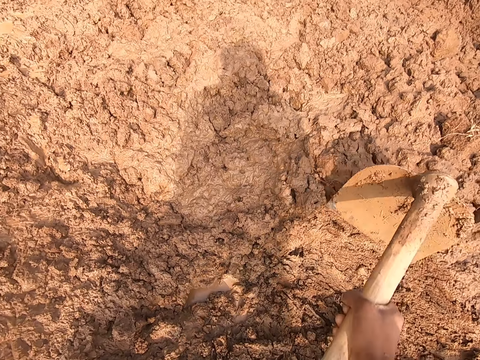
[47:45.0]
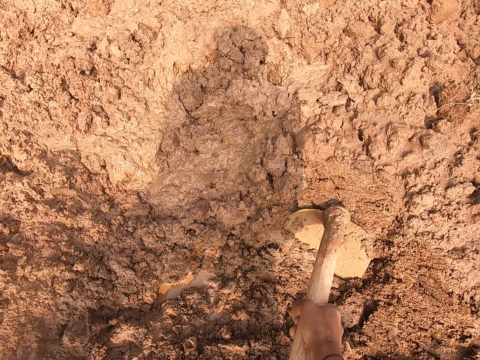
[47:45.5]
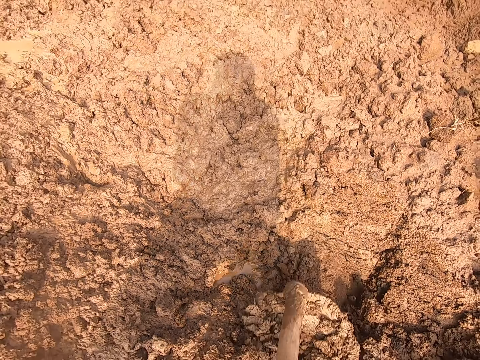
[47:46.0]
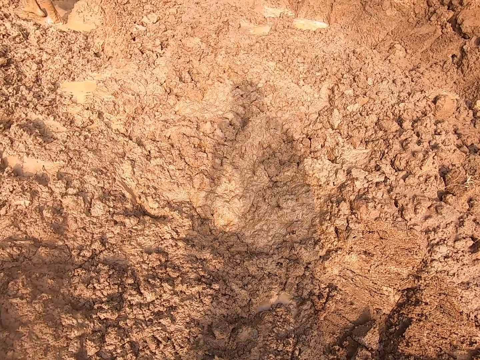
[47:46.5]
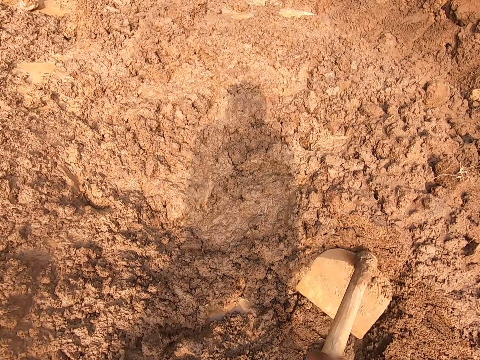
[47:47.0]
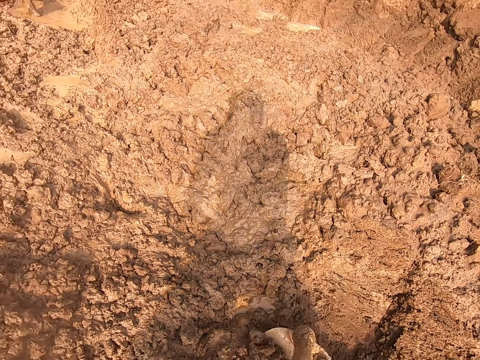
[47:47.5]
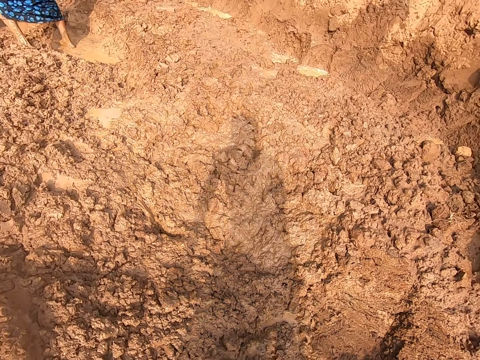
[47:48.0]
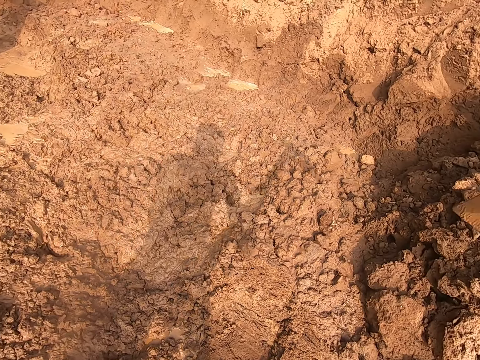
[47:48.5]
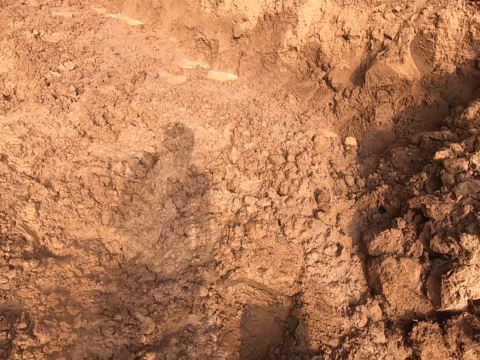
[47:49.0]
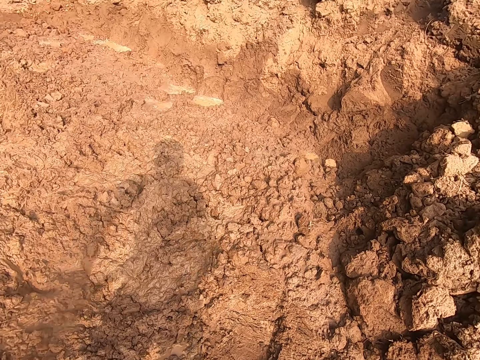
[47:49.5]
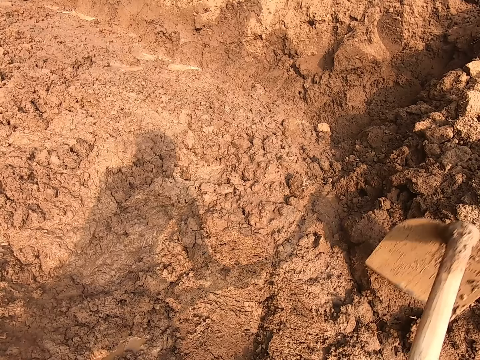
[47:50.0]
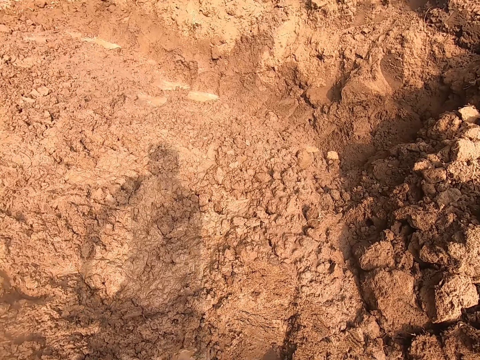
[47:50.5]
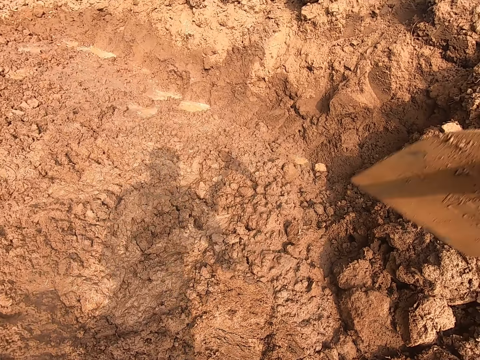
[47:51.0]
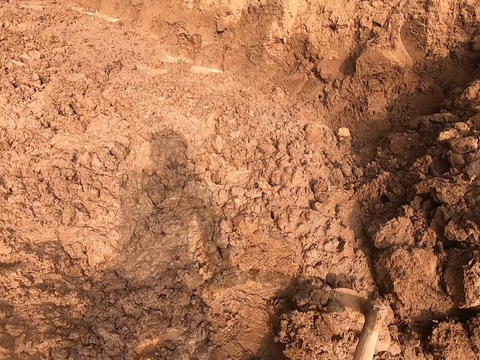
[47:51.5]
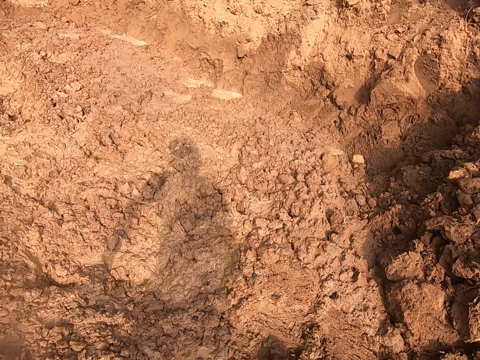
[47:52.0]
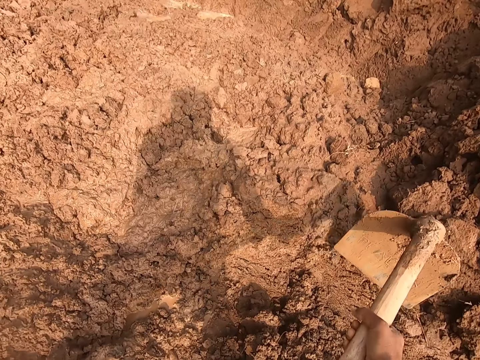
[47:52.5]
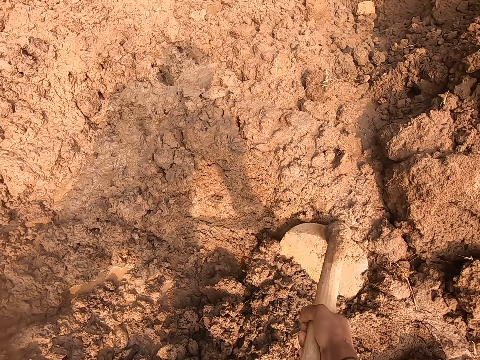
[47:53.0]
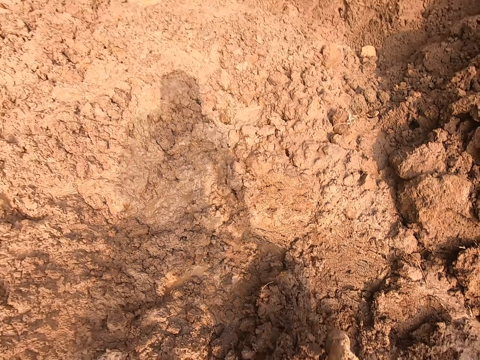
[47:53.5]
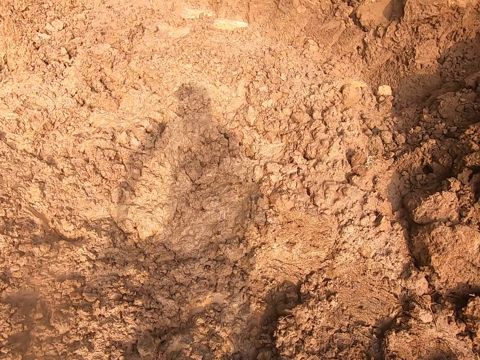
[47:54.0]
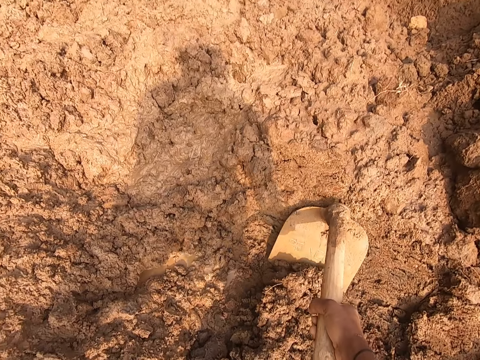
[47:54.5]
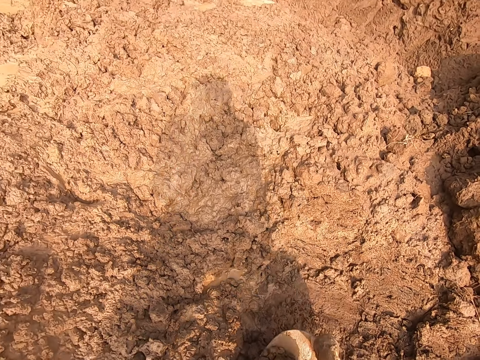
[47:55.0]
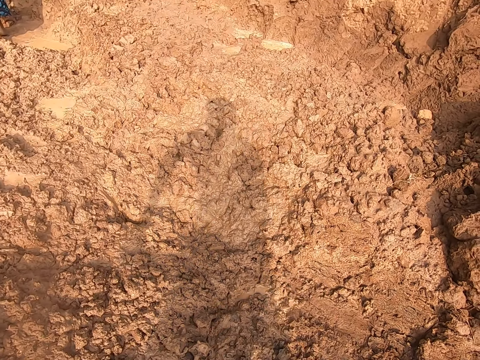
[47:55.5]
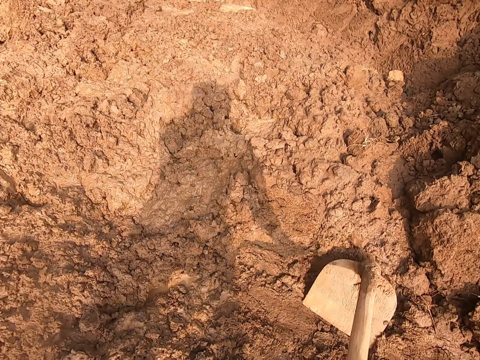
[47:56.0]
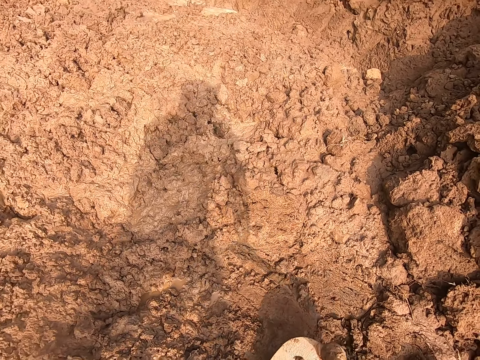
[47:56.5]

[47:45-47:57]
The camera wearer gathers soil with a hoe. They dig soil. They gather soil with the hoe.

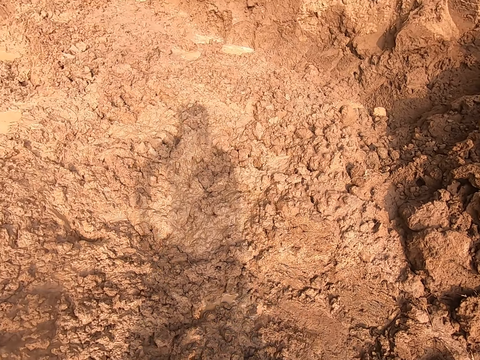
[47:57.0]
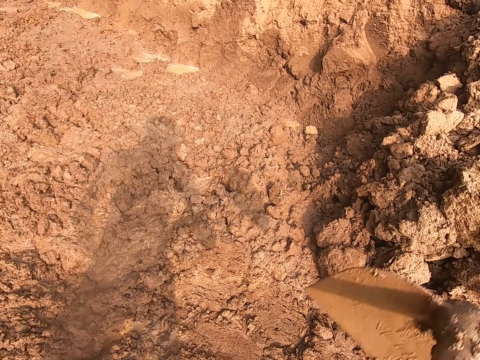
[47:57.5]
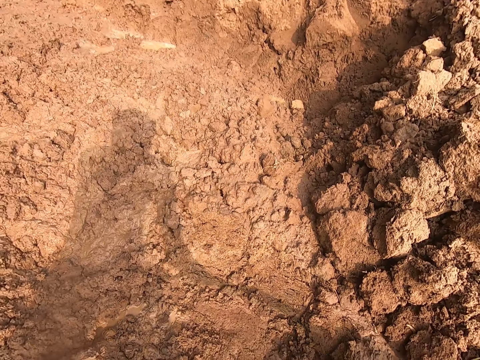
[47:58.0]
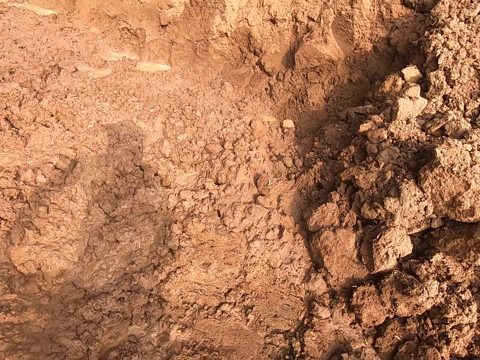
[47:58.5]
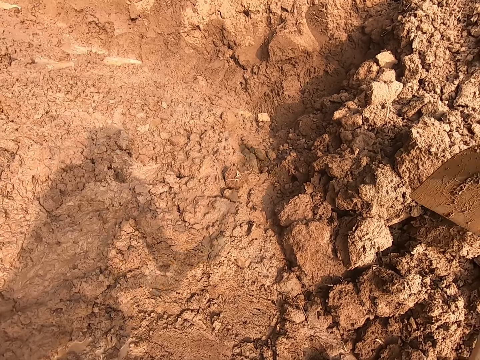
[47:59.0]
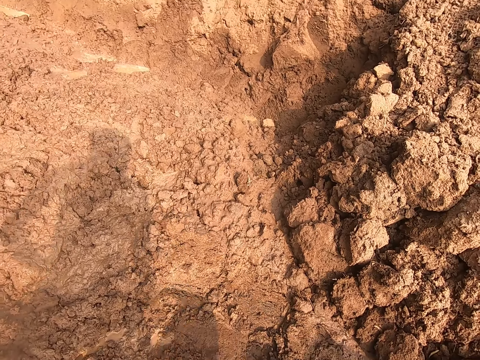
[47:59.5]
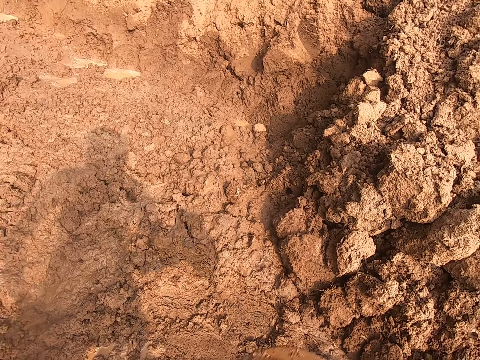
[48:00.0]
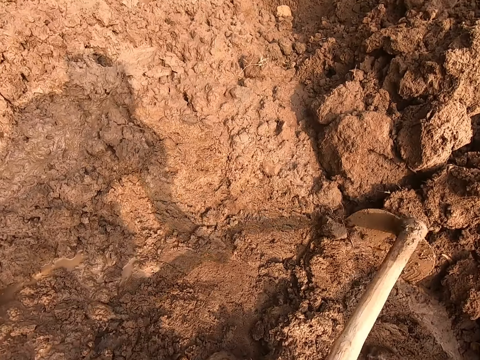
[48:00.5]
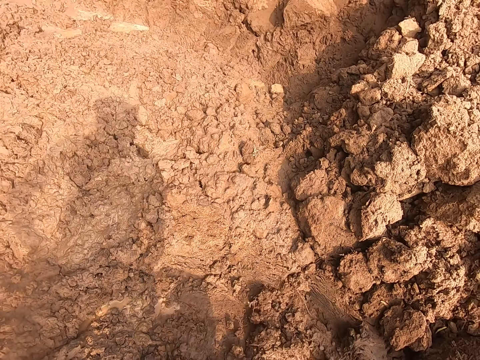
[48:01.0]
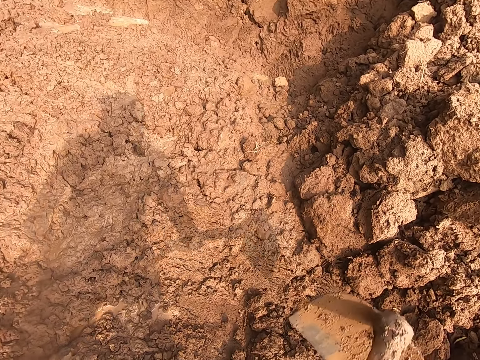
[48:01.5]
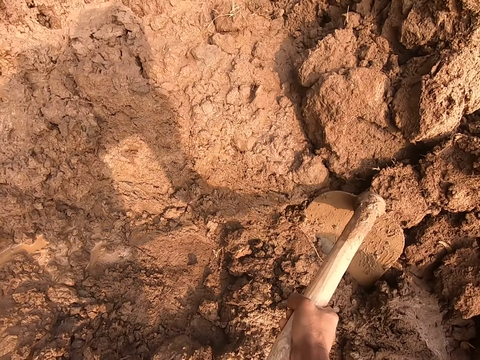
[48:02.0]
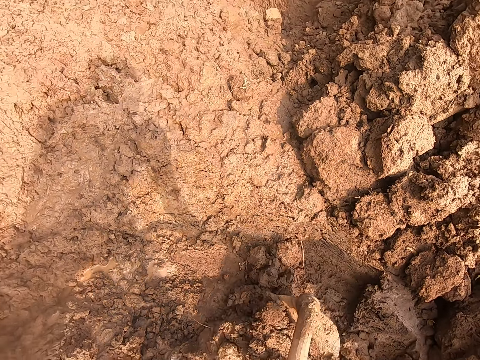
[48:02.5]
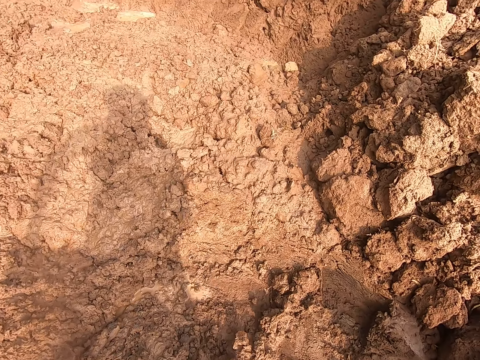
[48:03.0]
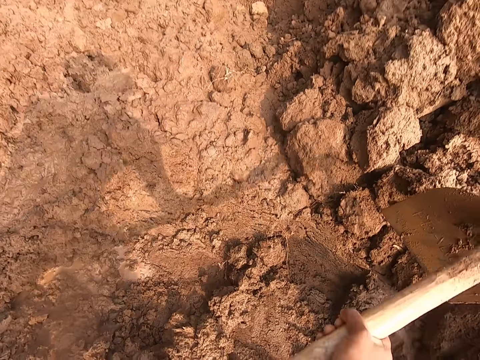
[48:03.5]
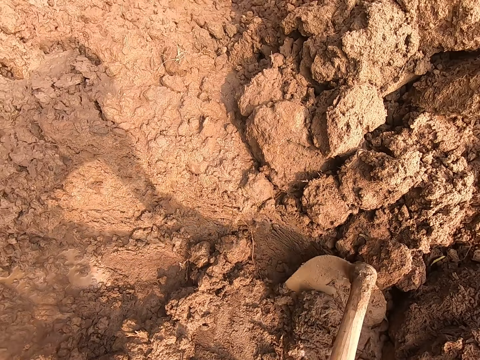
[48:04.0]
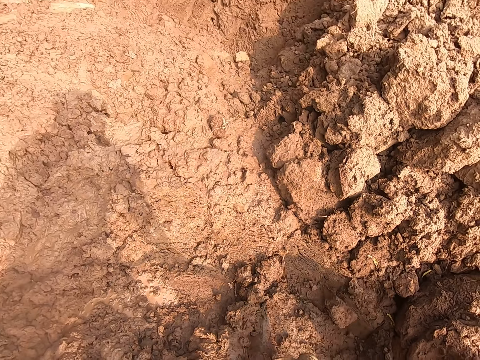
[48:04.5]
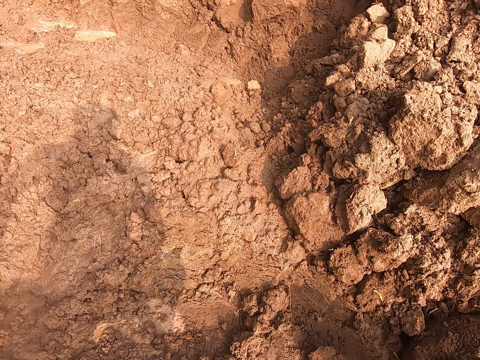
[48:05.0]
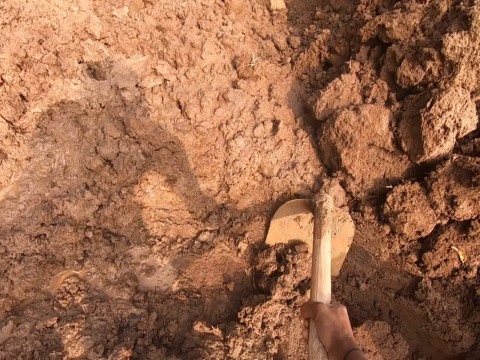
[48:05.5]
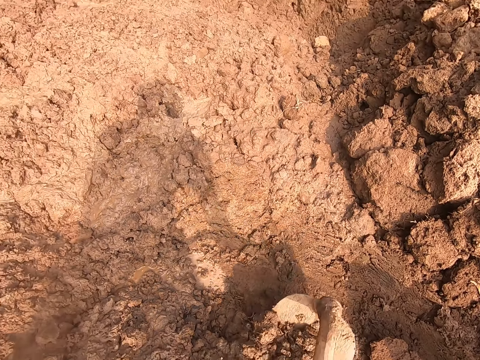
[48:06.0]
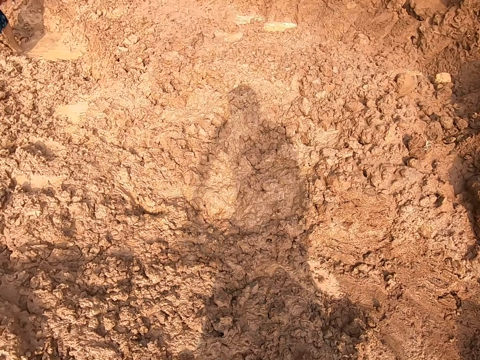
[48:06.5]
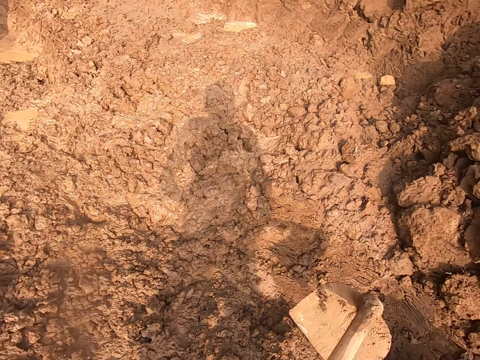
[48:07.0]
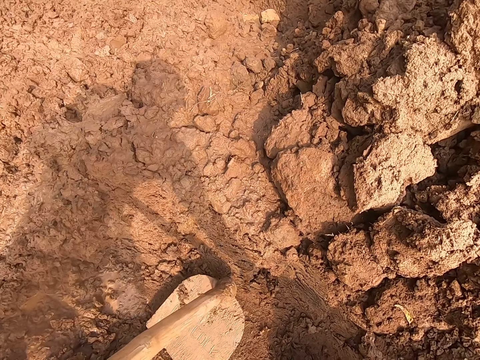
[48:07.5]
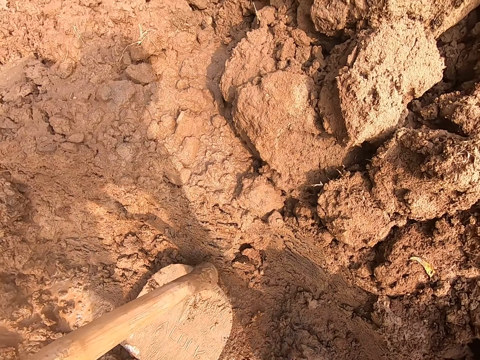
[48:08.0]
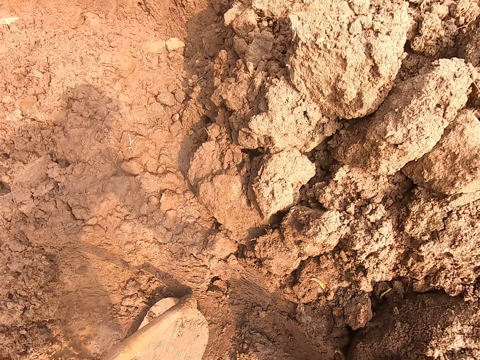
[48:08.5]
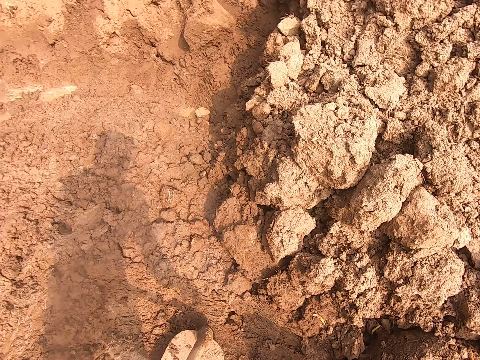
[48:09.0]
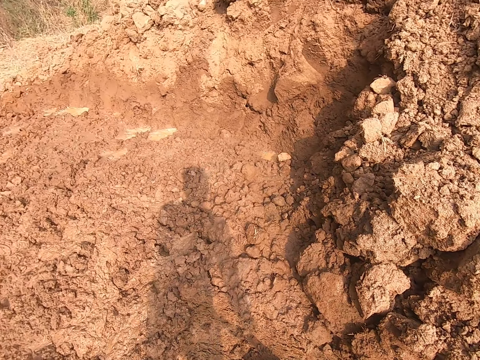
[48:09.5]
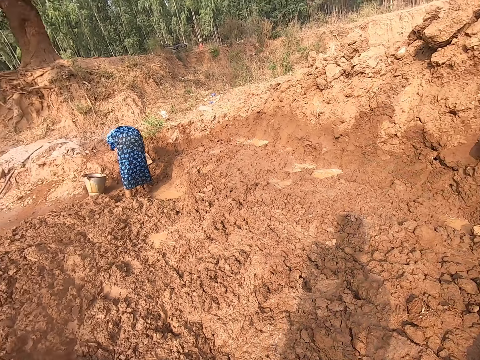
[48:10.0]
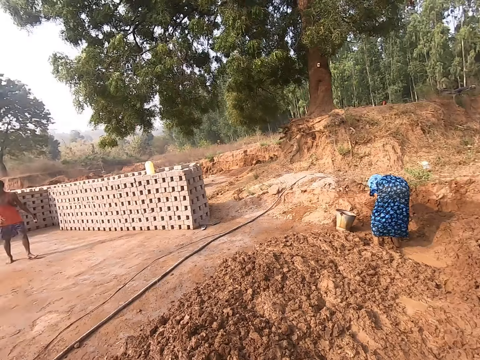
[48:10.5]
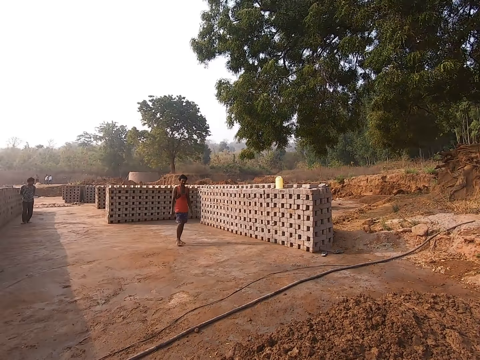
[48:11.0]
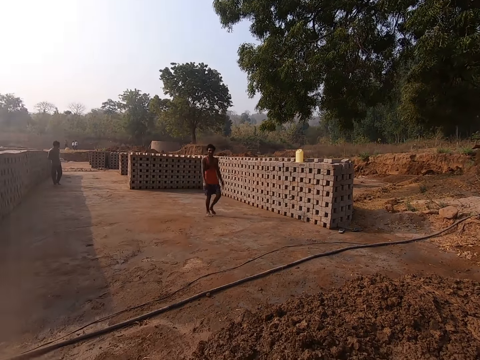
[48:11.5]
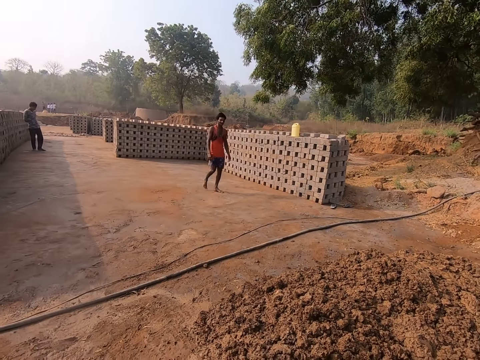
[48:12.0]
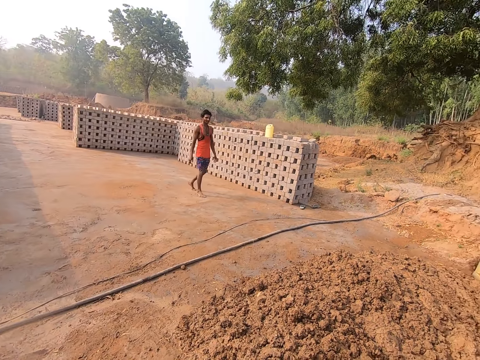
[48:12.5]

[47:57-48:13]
The camera wearer digs soil. He gathers soil with a hoe. The woman converses with a man. The camera wearer holds the digging hoe in an upright position with his left hand. He picks up a stone from the ground with his right hand. He throws the stone in his right hand on the ground. He looks around.
